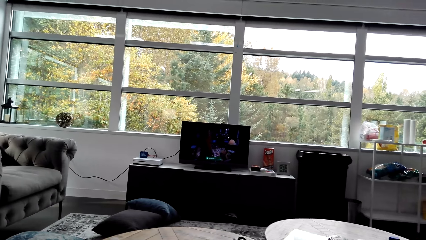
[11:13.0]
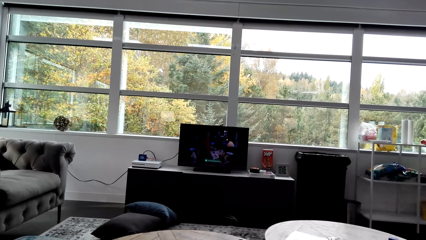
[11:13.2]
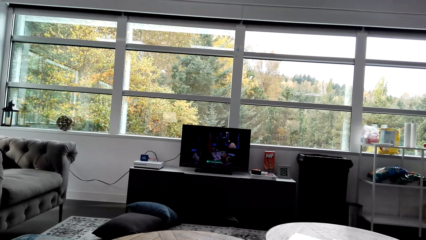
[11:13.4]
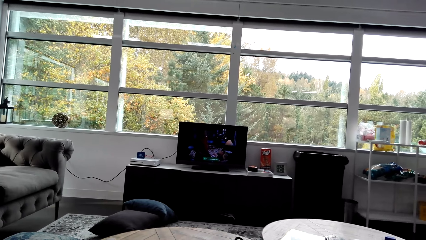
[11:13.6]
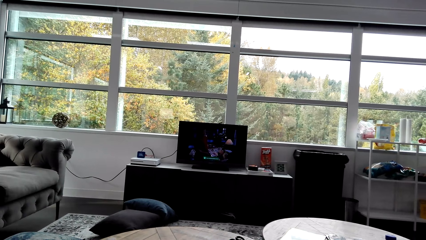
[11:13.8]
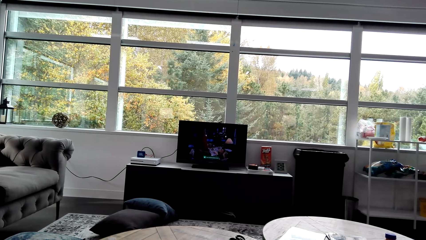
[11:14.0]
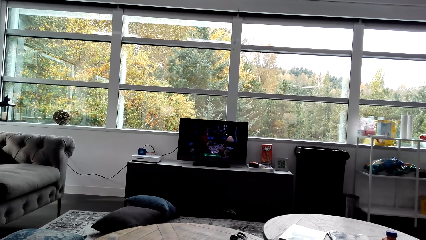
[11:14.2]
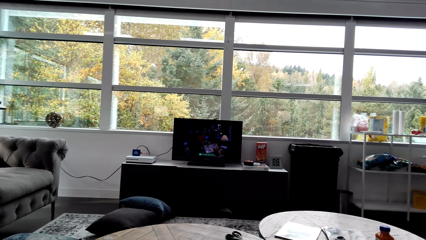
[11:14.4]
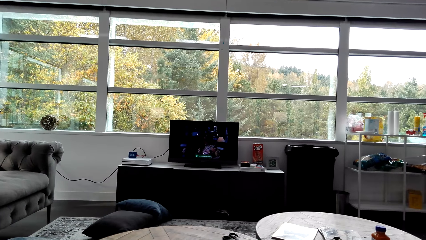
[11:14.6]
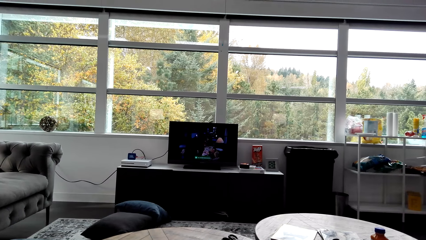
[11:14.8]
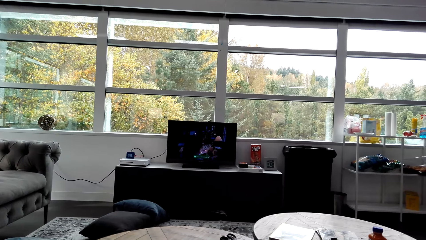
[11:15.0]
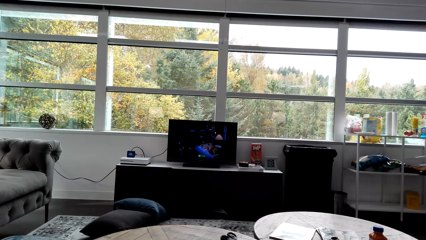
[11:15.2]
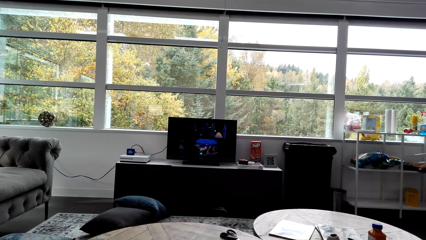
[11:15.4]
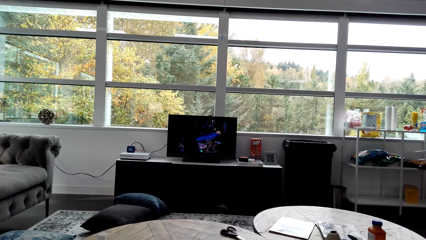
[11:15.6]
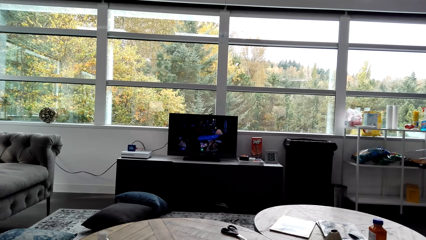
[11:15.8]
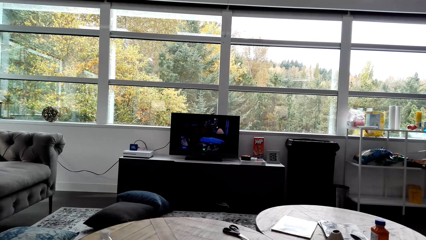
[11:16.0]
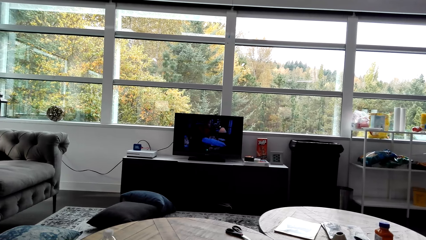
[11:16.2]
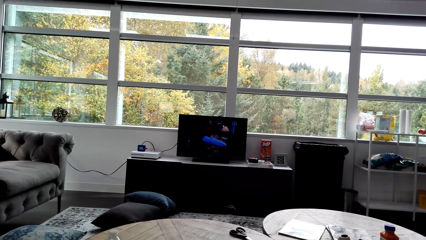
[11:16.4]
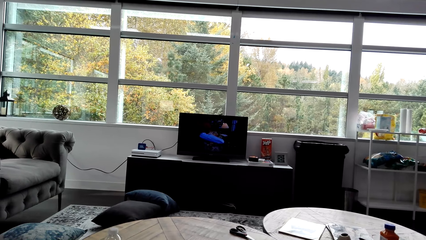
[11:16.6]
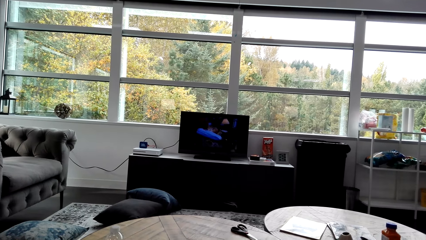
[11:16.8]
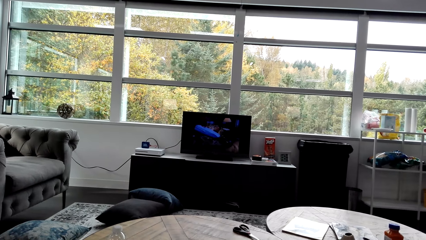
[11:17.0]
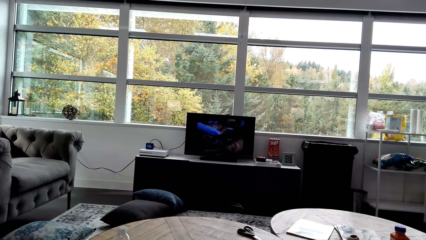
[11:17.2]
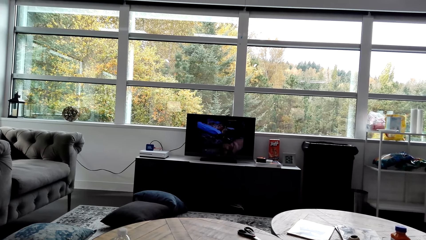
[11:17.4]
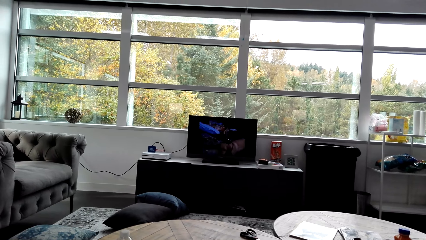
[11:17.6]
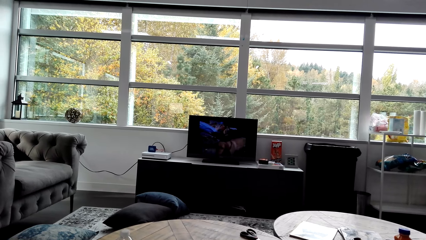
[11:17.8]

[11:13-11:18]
The camera wearer looks at the television.

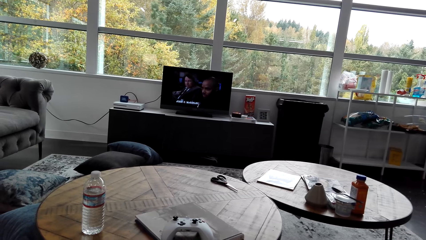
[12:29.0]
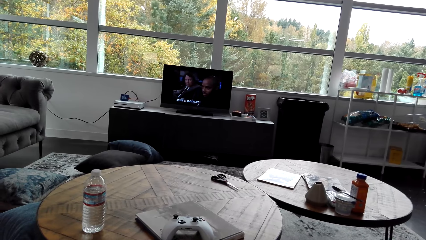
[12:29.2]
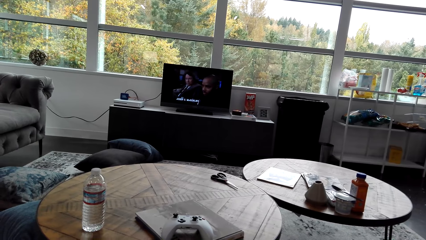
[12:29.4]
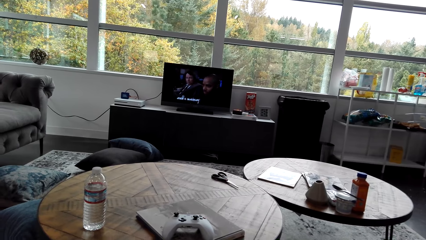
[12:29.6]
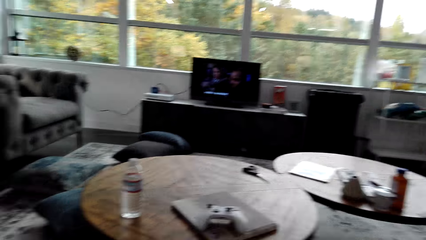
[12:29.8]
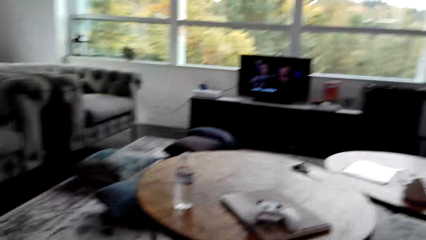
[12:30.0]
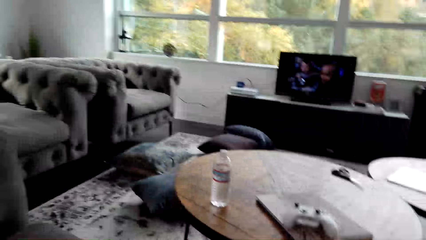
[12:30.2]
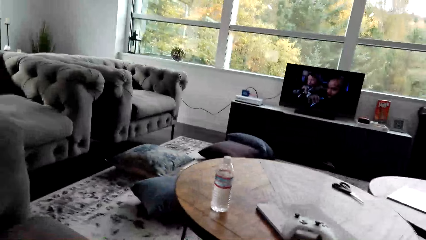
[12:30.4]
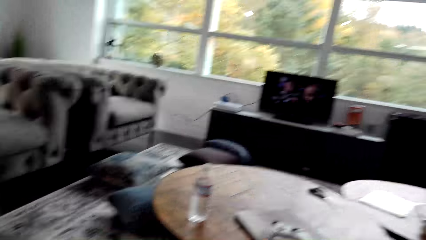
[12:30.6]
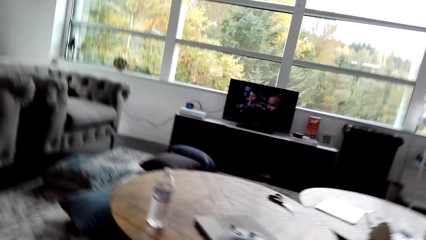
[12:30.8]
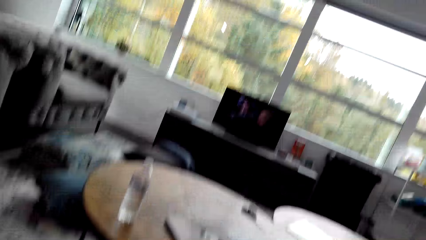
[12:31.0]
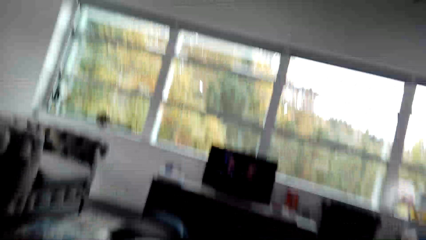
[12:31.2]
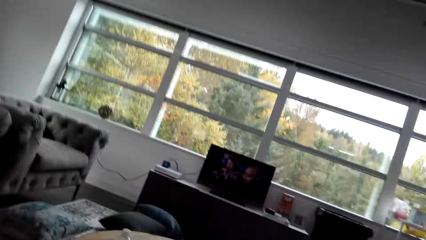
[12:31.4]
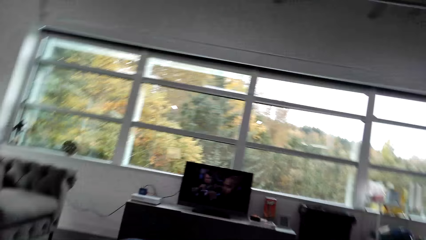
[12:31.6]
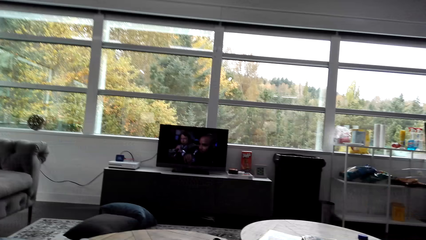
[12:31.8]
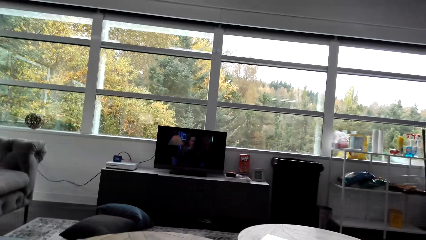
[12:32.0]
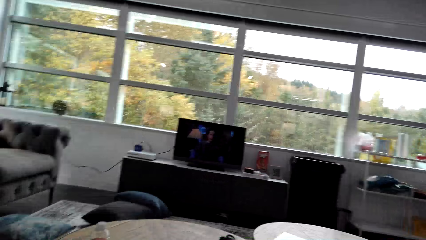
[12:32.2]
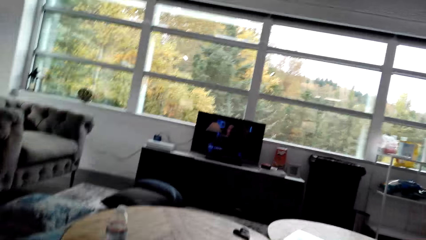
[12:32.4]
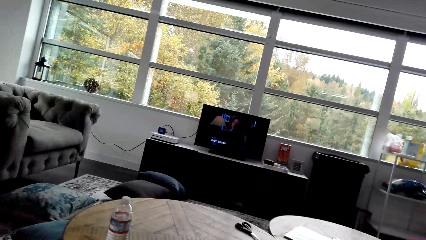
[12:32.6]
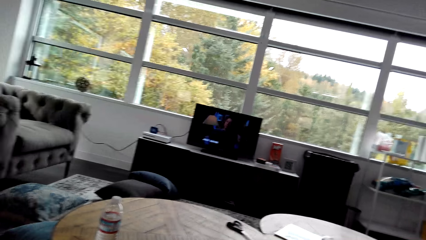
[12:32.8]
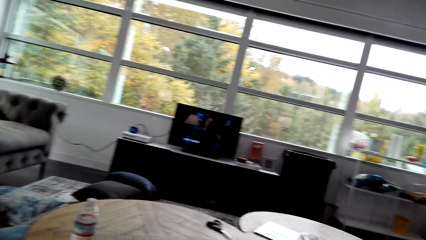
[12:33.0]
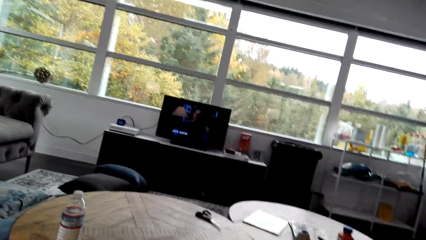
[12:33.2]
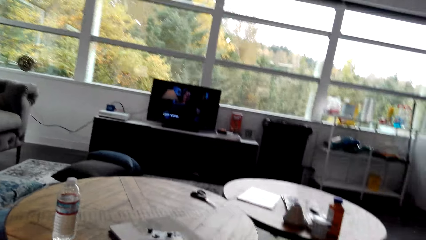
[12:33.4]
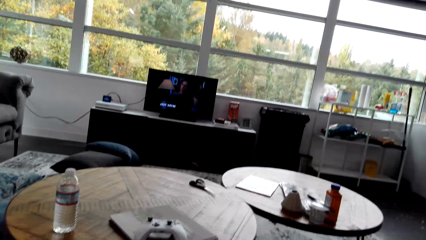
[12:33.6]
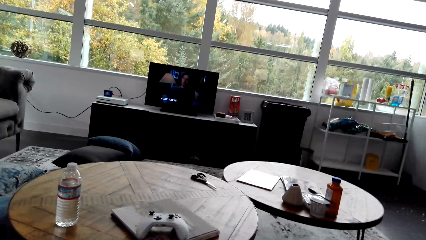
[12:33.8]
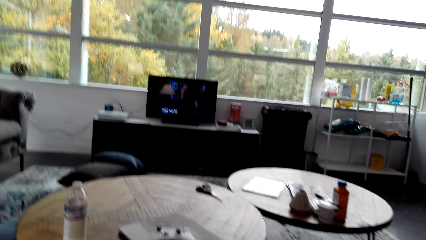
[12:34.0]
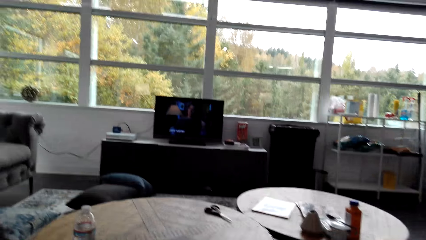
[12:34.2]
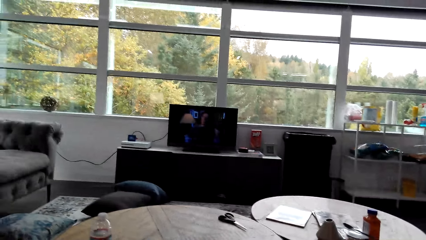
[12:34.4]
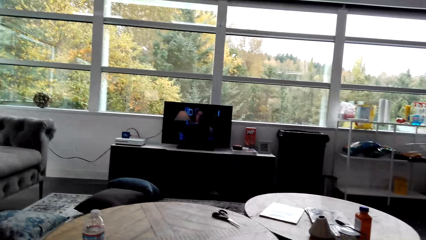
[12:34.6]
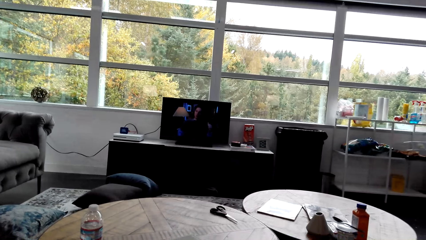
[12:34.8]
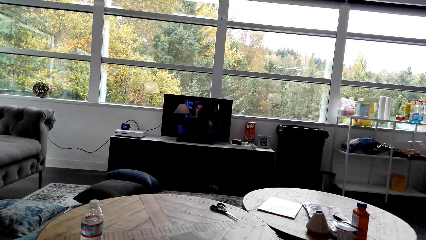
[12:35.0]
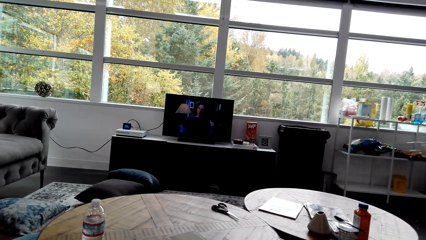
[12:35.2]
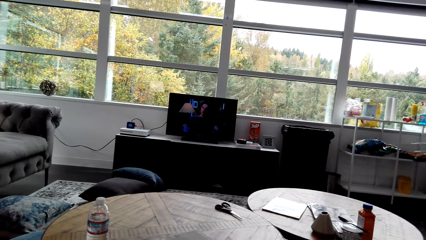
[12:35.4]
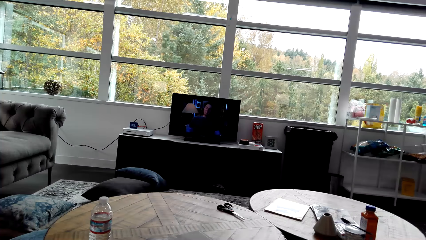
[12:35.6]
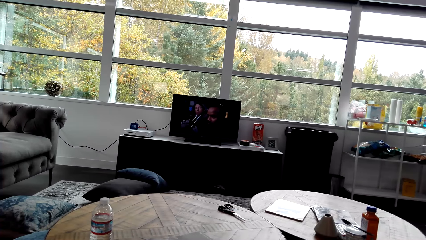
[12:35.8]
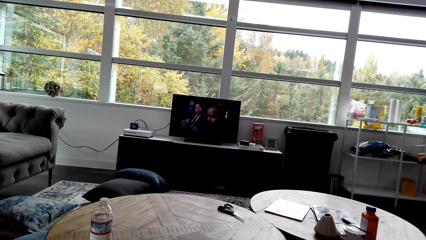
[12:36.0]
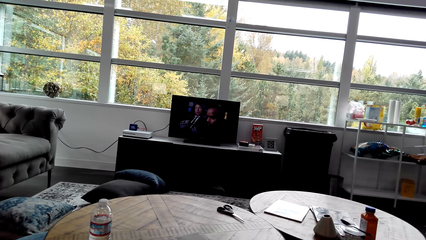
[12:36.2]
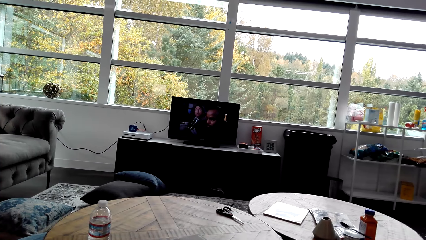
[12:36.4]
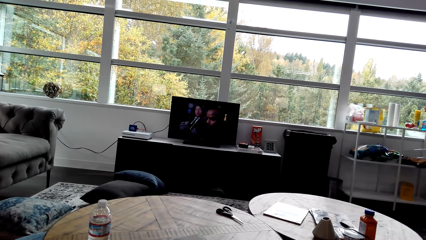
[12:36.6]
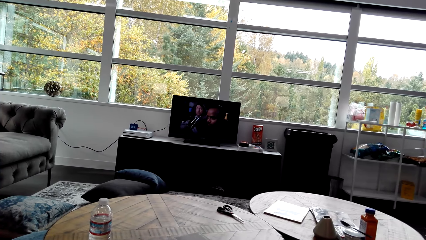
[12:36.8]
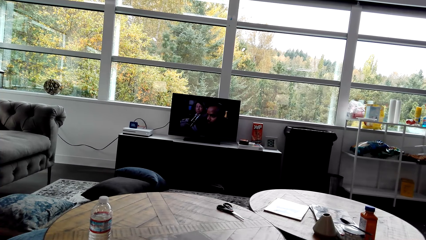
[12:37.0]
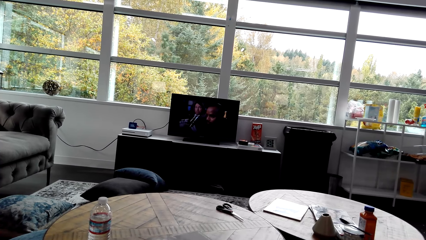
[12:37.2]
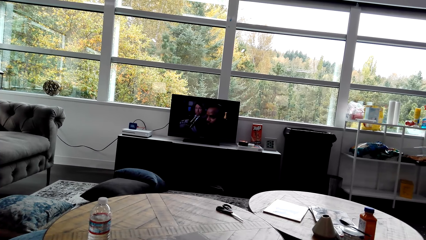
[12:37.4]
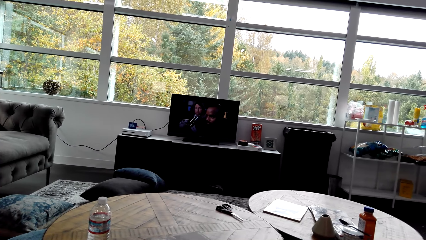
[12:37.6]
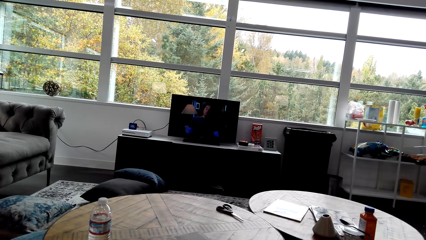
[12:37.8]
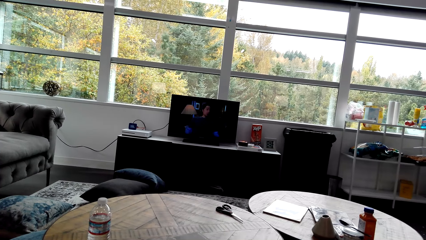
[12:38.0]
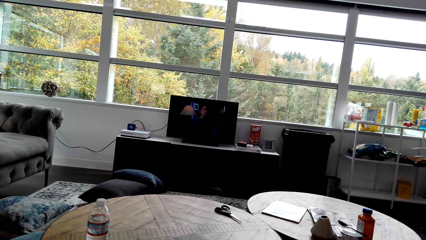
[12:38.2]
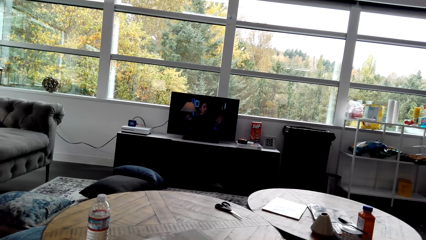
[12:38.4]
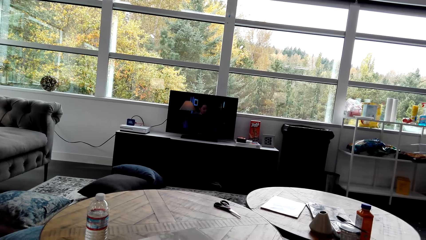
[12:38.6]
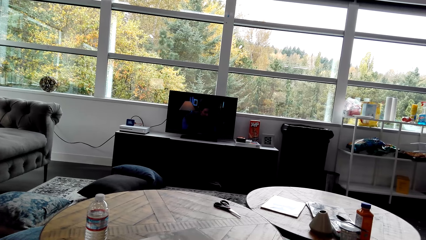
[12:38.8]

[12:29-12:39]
The camera wearer looks around the room. They look at the television.
